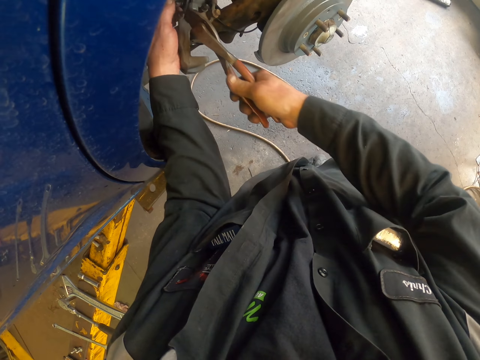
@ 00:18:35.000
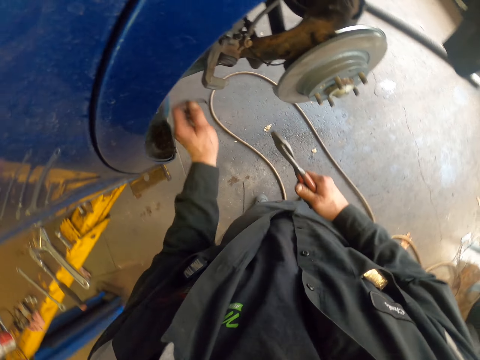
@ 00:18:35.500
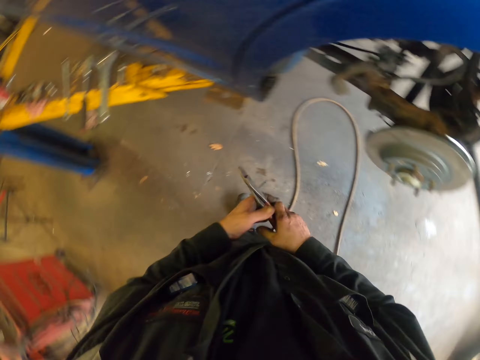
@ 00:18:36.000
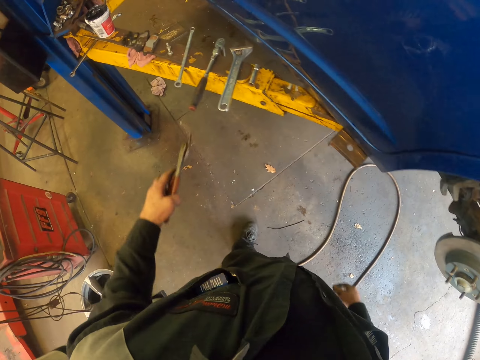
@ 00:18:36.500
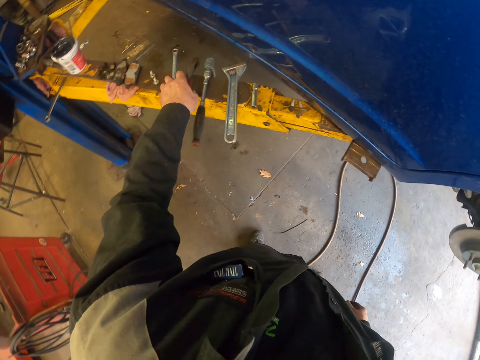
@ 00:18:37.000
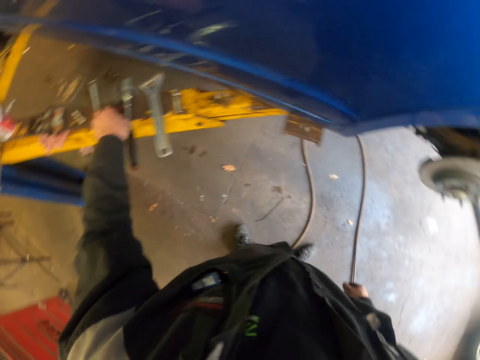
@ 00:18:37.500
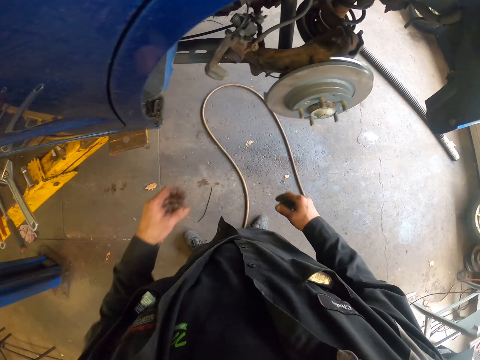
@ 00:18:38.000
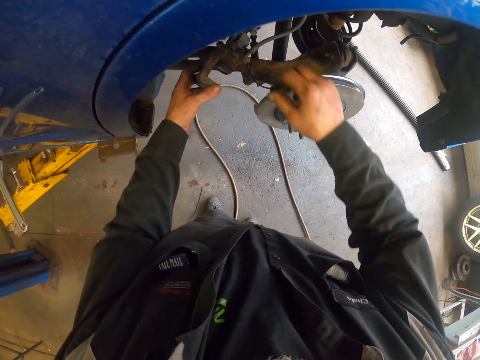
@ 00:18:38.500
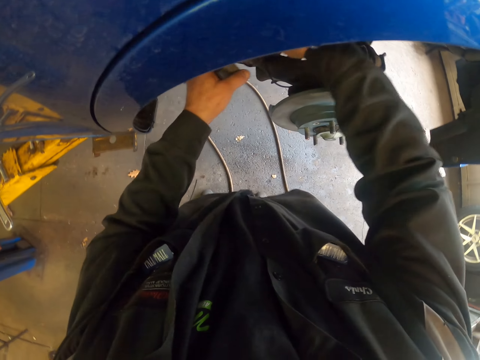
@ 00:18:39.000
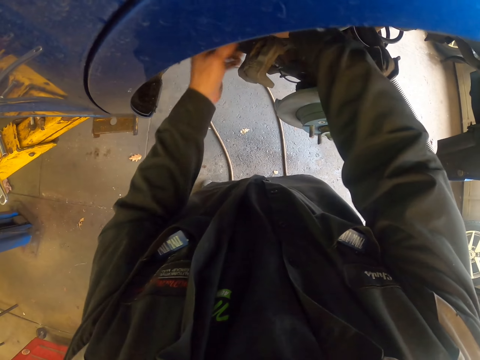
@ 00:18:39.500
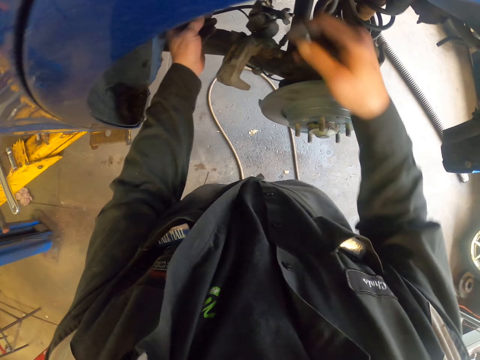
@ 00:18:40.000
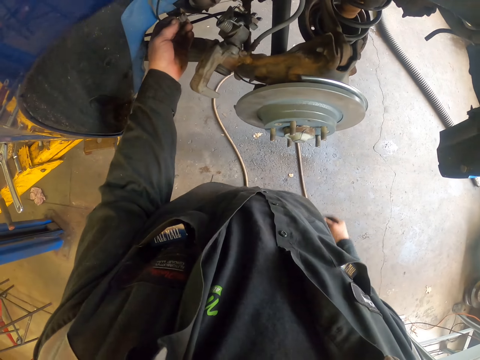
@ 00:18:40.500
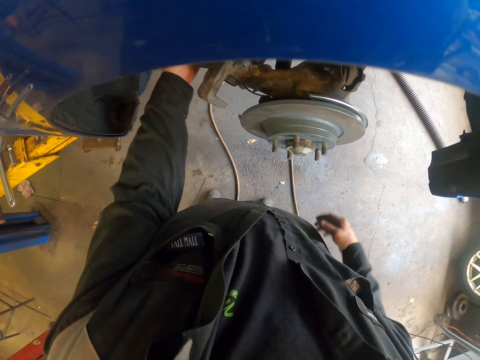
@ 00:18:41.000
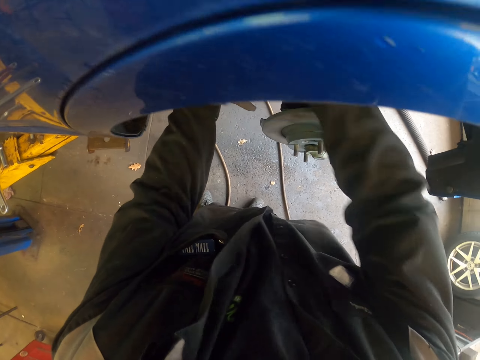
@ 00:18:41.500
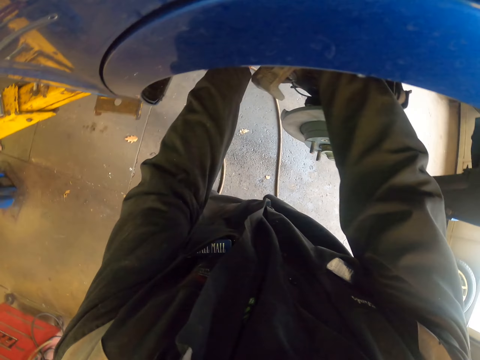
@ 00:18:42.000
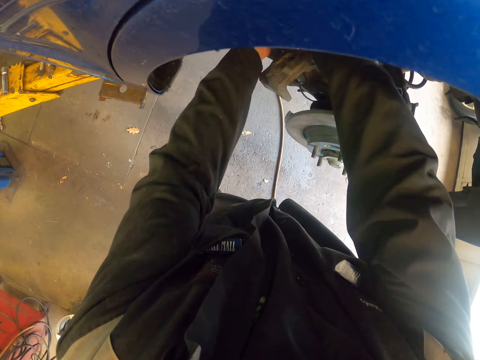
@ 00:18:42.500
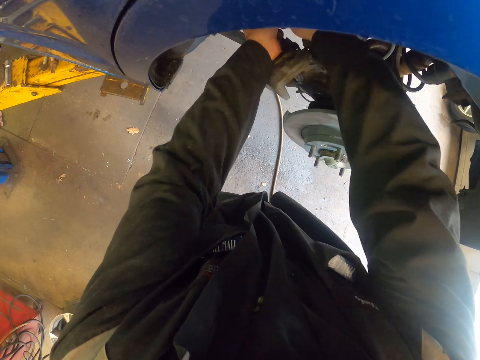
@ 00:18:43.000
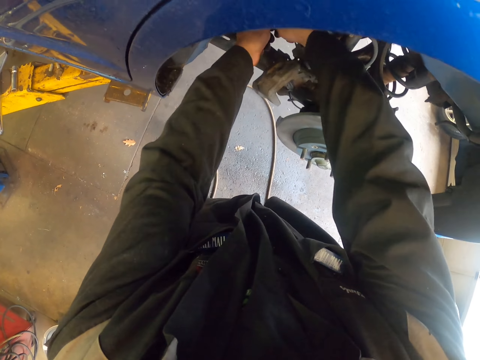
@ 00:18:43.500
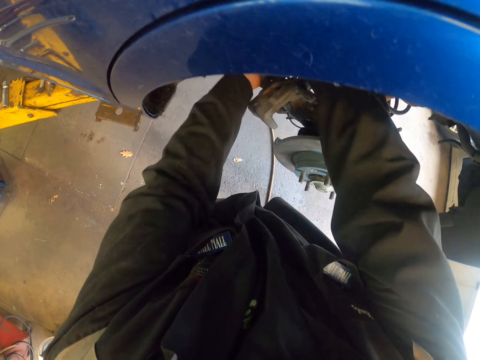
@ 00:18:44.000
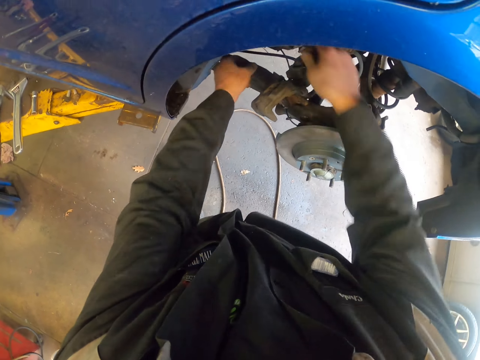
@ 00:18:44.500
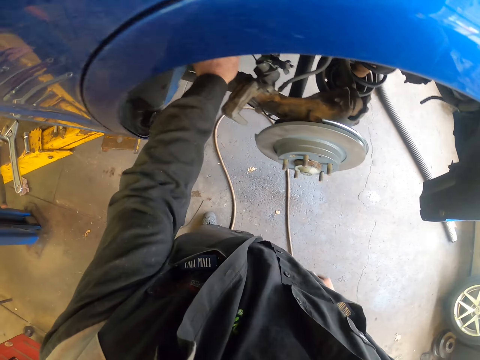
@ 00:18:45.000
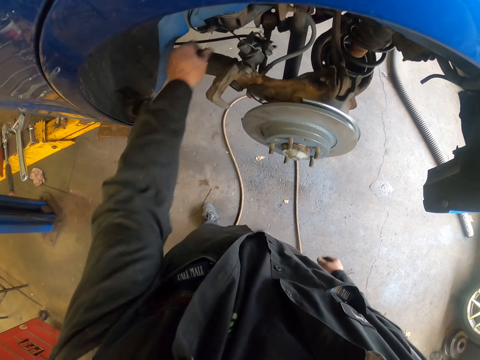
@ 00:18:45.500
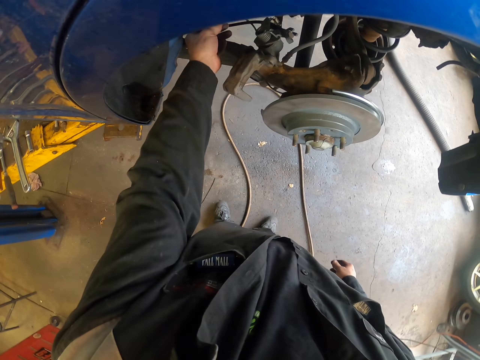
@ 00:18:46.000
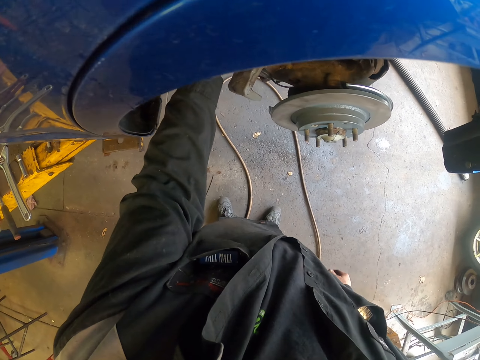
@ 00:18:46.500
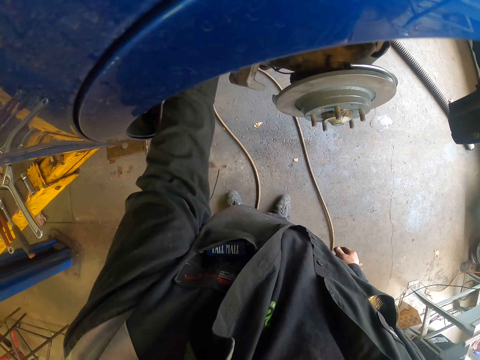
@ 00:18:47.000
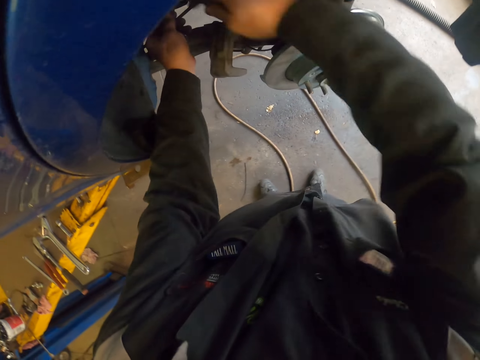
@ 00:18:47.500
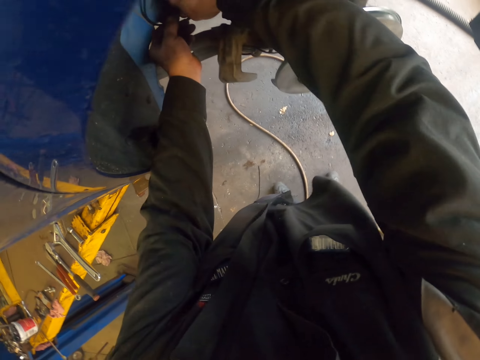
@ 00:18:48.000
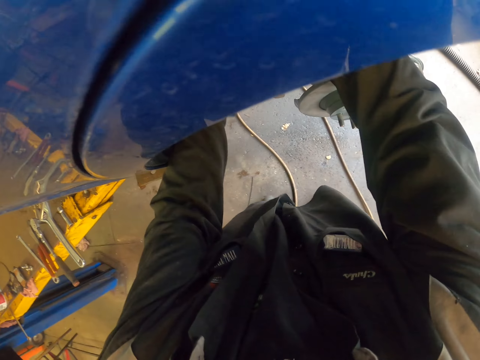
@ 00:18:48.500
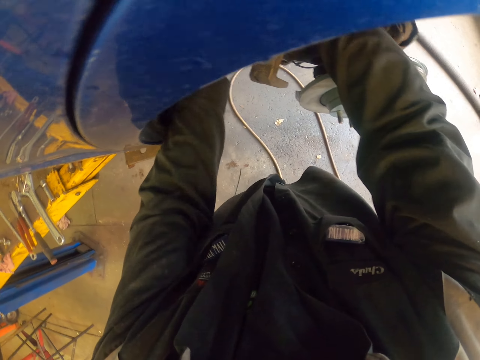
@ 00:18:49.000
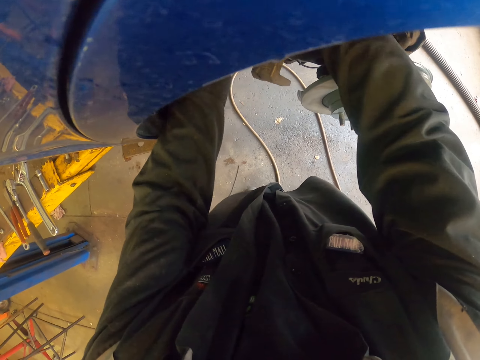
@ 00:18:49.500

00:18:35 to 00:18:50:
The camera wearer turns around. They pick the pliers with the other hand. They place the cutter pliers on the steel. They move around. They move the wheel bearing system. They pull the wires on the caliper. They hold the wires. They fix the wires.

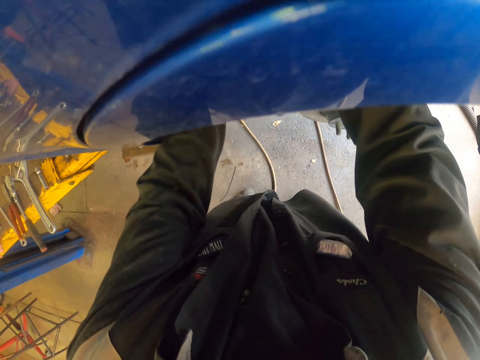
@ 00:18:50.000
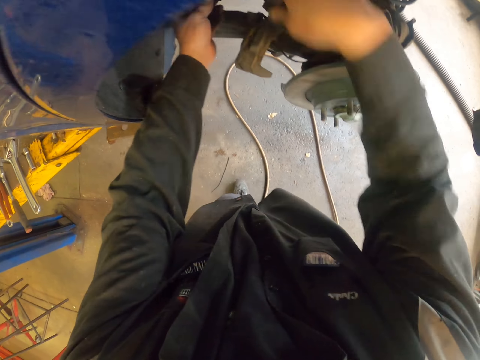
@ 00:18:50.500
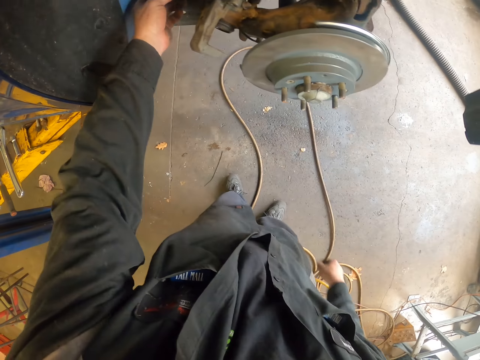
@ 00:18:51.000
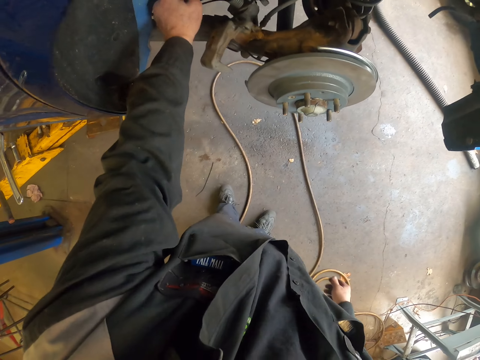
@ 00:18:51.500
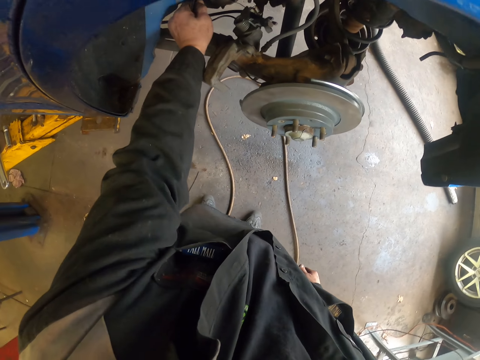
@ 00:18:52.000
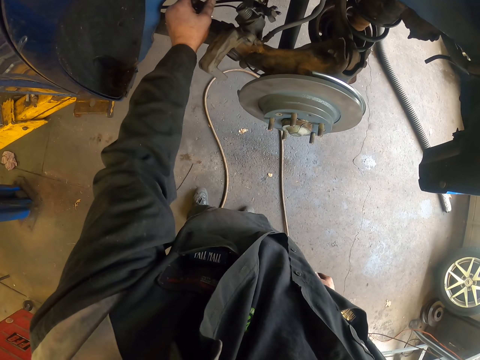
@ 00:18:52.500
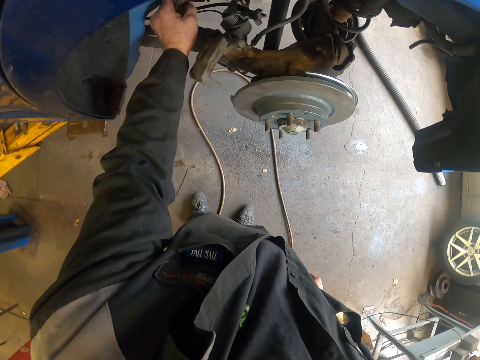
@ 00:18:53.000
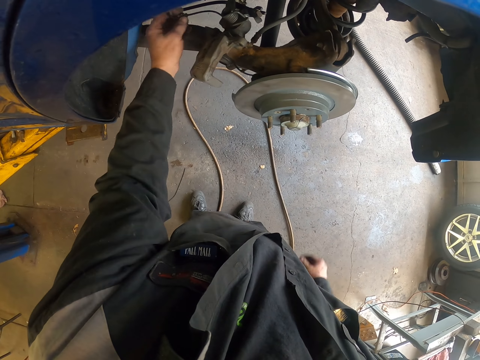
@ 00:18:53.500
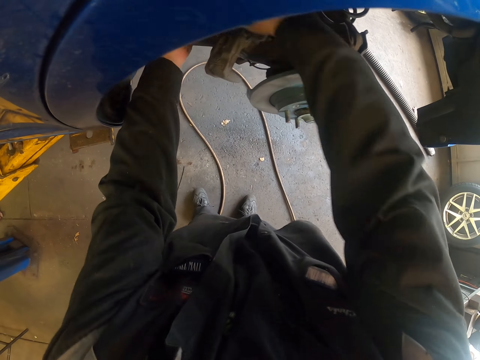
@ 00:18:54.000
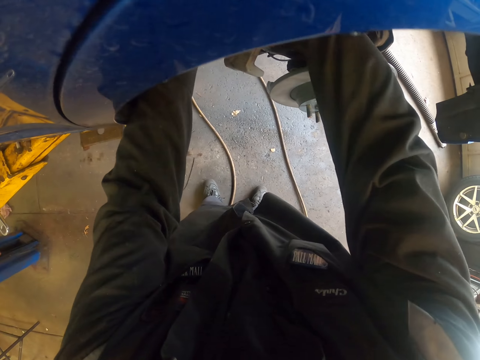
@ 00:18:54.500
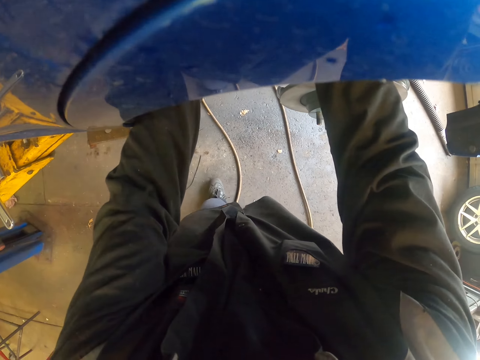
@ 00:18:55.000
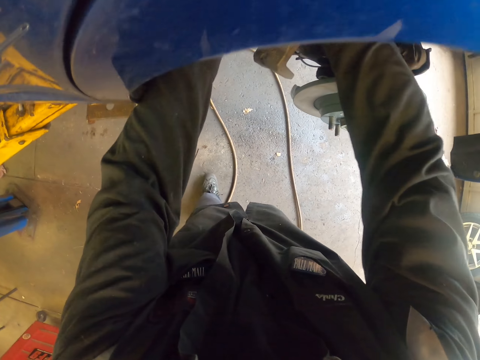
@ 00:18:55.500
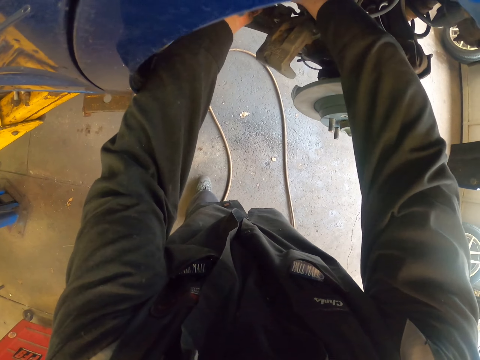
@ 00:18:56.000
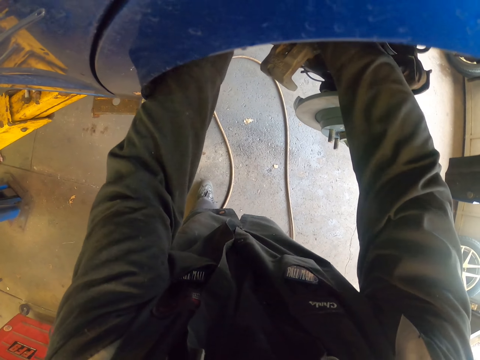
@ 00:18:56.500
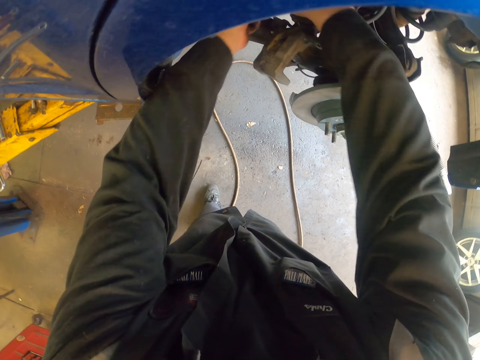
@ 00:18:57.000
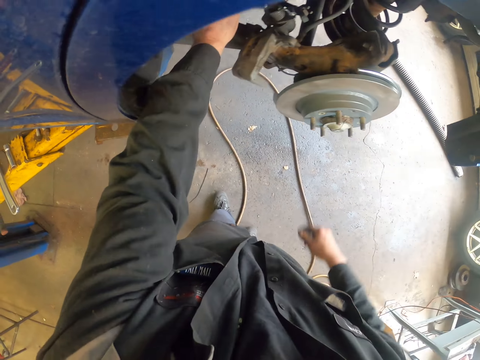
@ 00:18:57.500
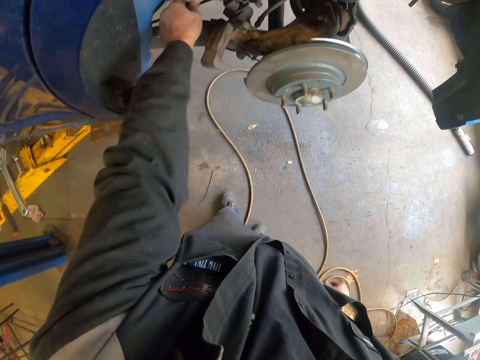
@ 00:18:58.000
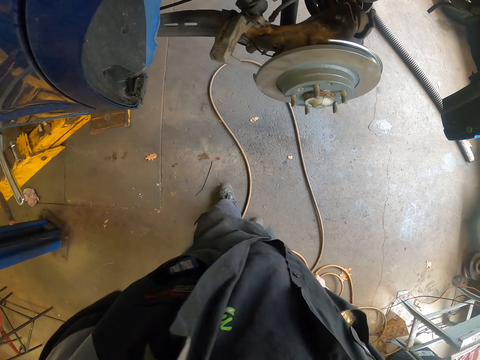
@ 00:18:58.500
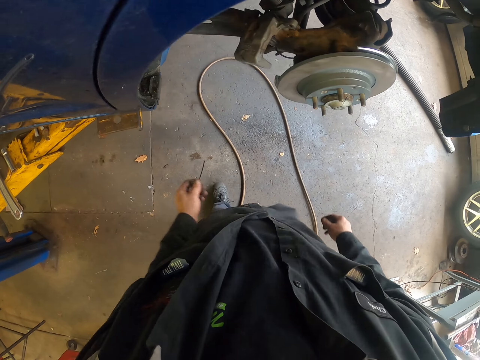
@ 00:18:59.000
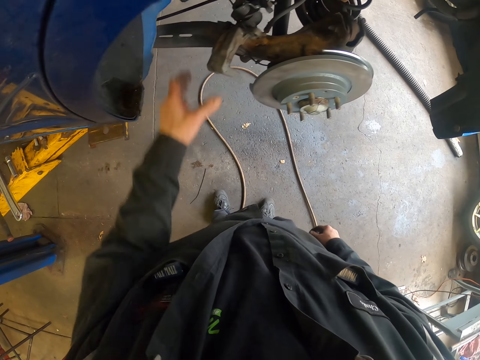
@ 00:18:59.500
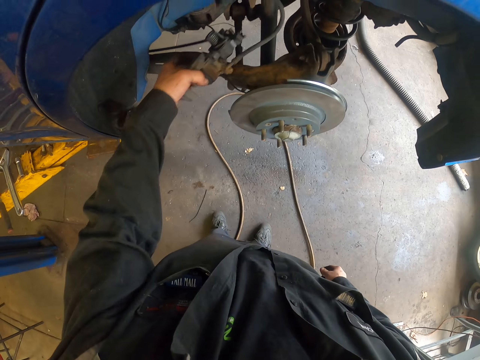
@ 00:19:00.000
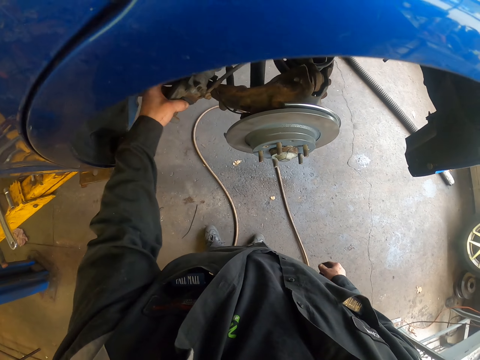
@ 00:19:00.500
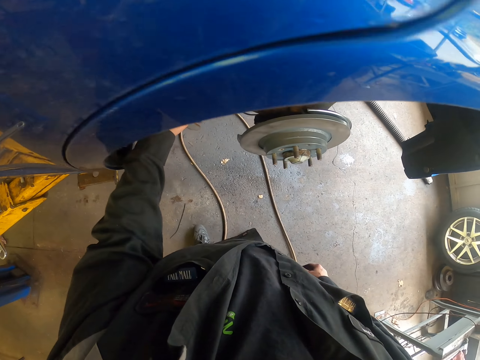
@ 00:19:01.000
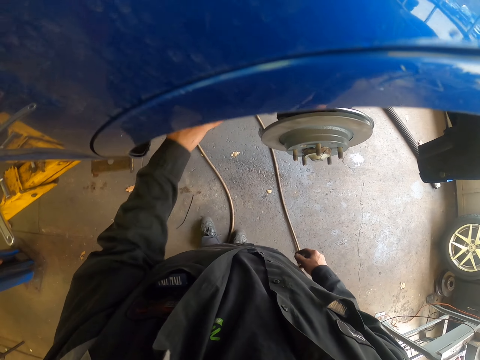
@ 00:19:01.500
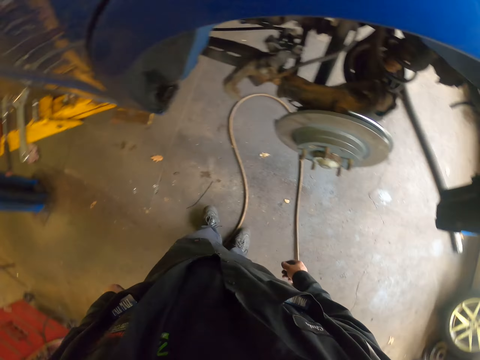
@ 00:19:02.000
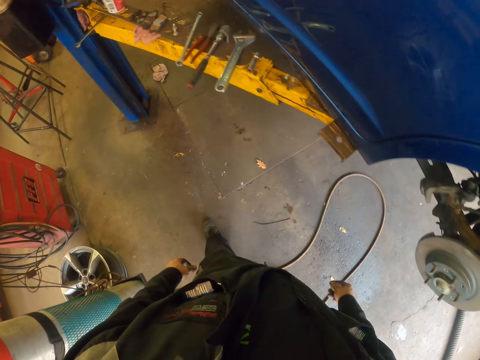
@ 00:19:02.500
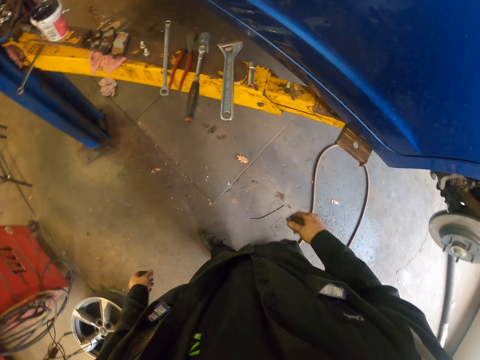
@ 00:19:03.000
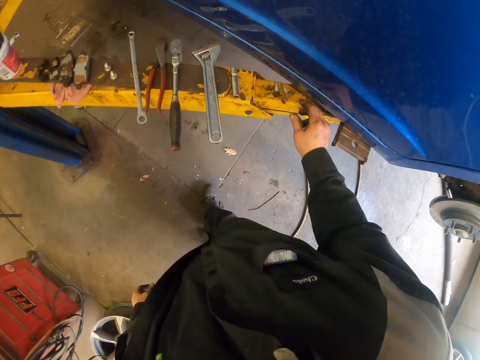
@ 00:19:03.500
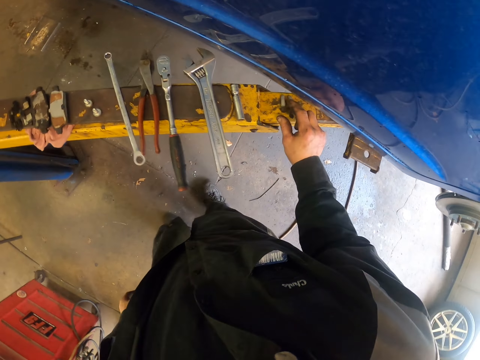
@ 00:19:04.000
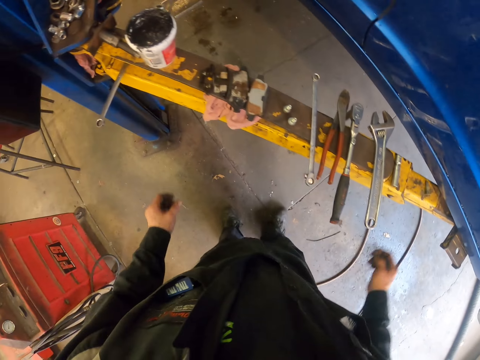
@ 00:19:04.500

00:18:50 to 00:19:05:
The camera wearer looks around. They move the wheel bearing system. They turn around and move around. They pick up a bolt on the workshop car stand.
